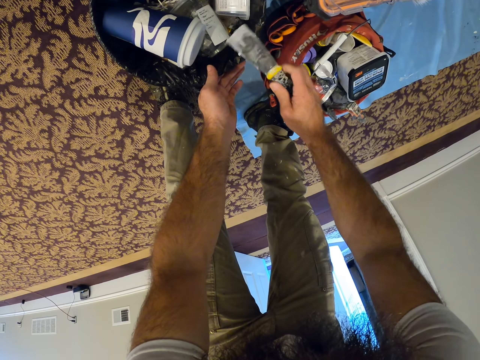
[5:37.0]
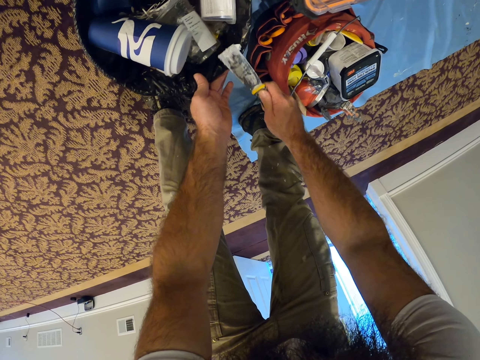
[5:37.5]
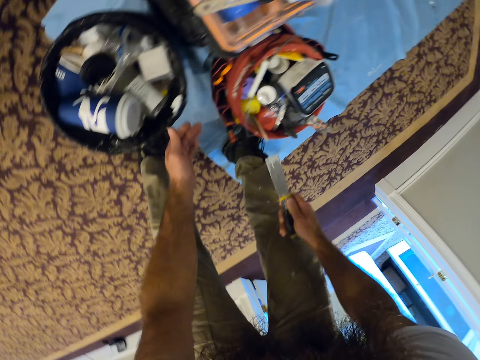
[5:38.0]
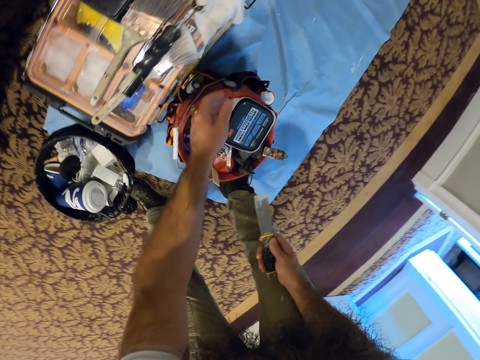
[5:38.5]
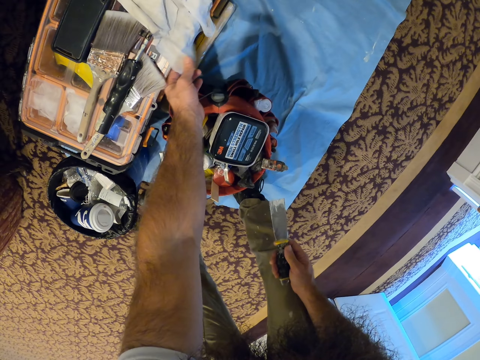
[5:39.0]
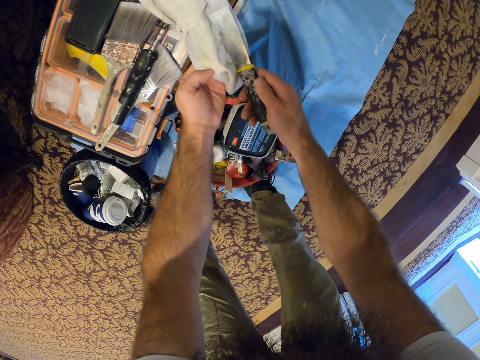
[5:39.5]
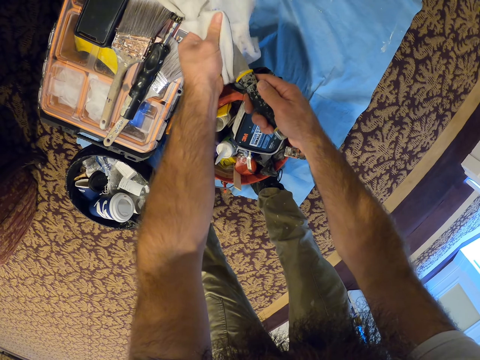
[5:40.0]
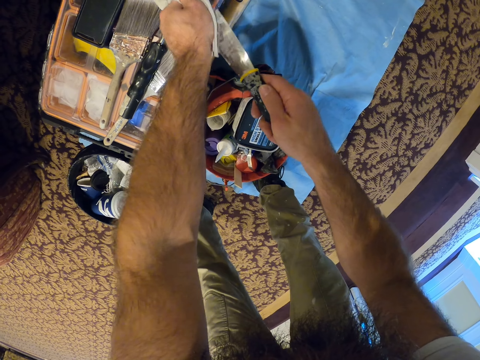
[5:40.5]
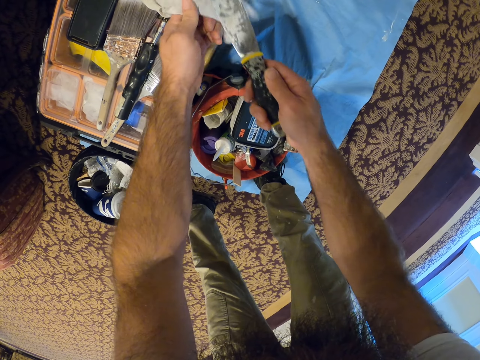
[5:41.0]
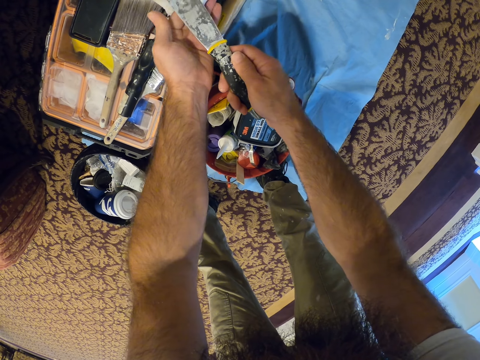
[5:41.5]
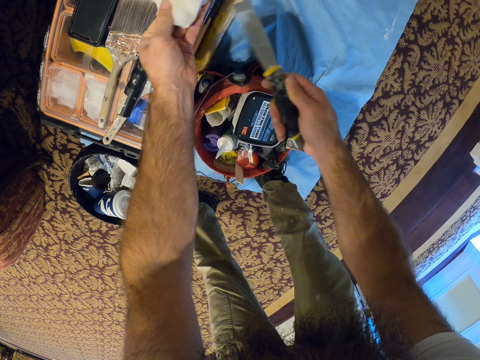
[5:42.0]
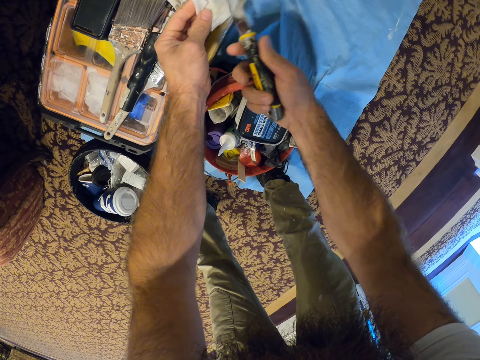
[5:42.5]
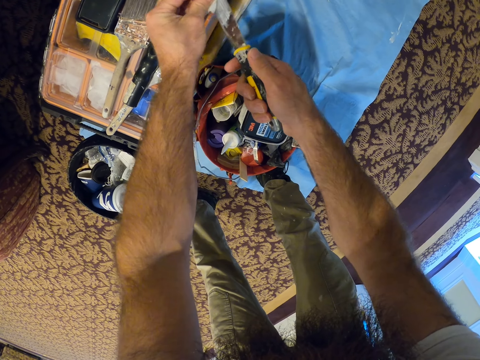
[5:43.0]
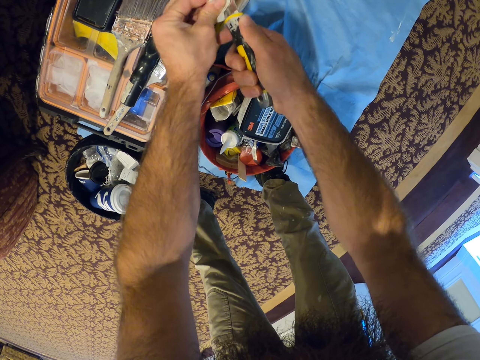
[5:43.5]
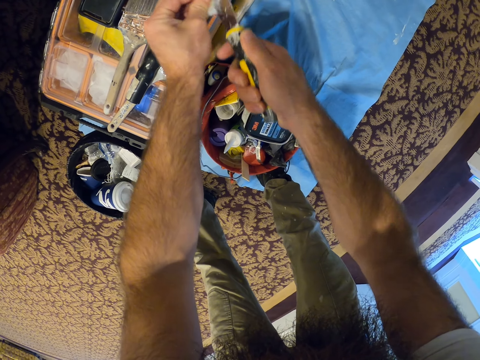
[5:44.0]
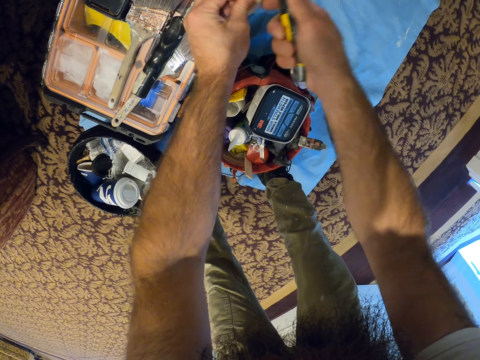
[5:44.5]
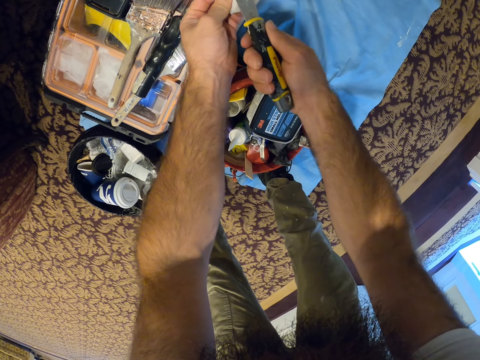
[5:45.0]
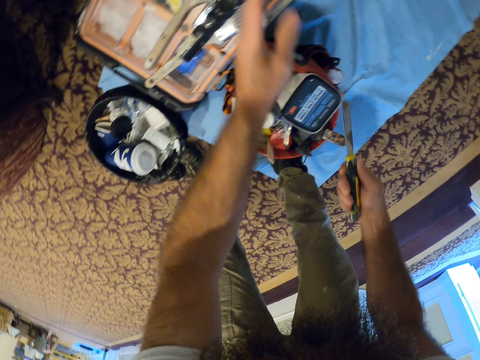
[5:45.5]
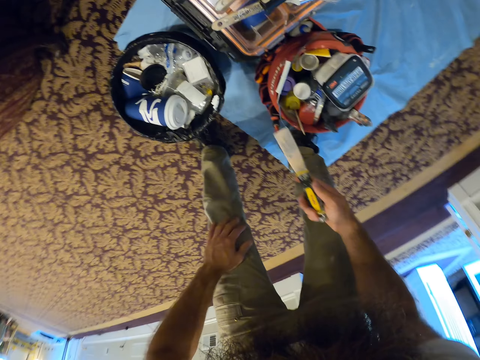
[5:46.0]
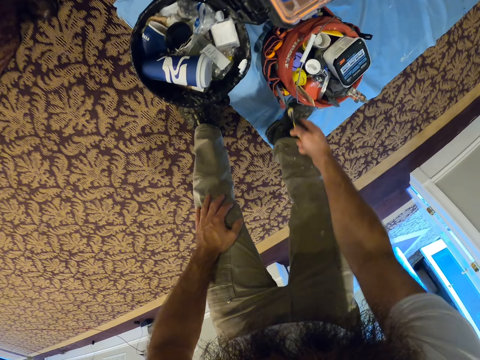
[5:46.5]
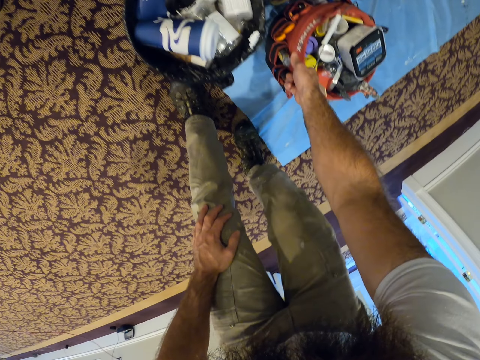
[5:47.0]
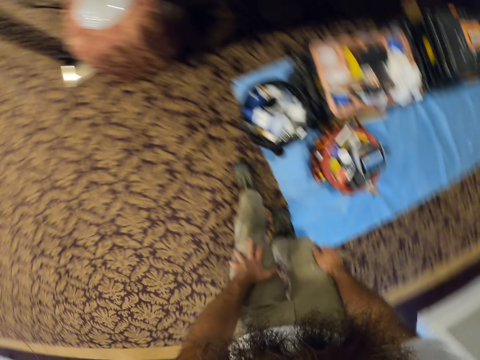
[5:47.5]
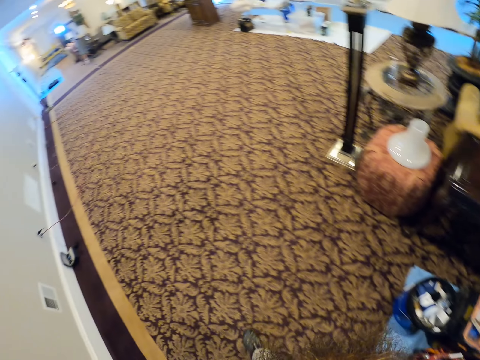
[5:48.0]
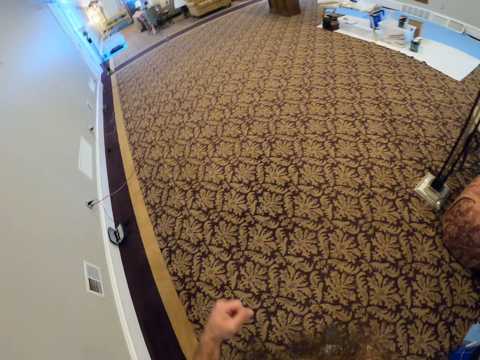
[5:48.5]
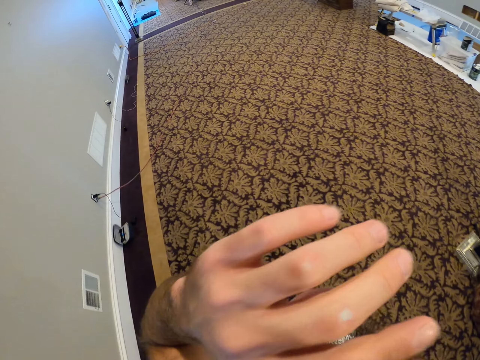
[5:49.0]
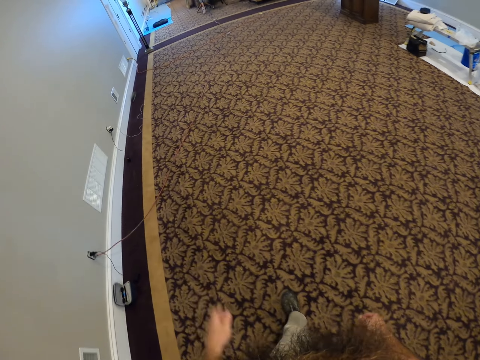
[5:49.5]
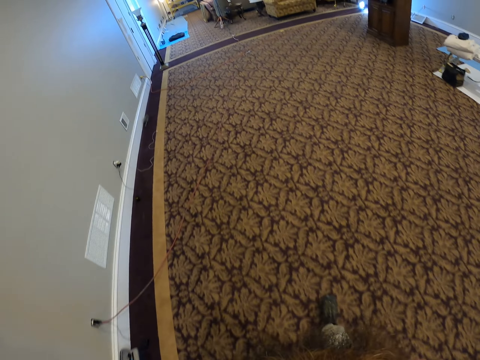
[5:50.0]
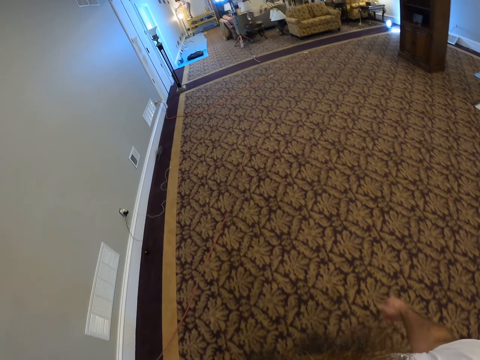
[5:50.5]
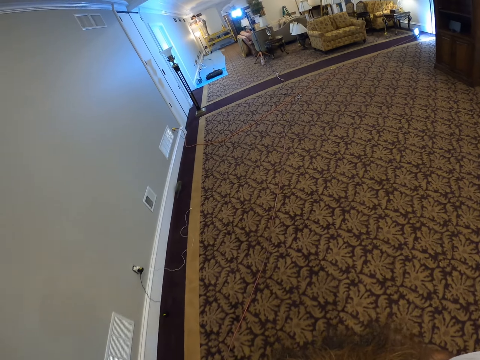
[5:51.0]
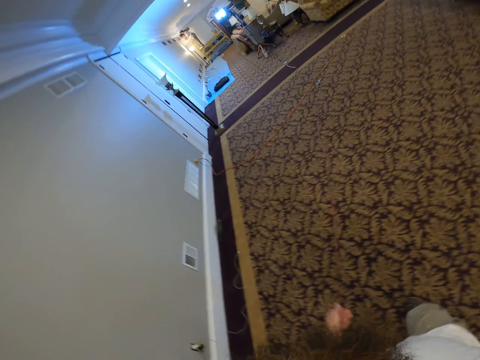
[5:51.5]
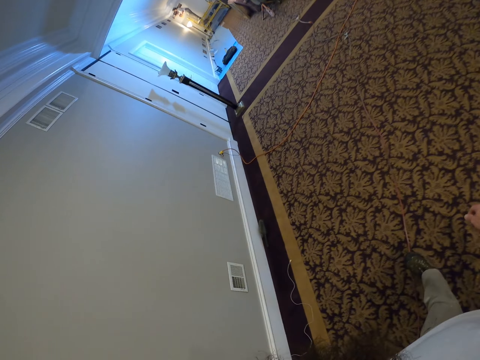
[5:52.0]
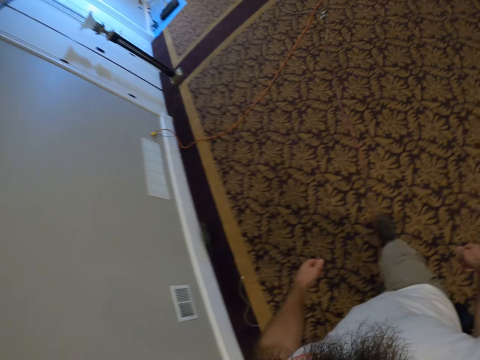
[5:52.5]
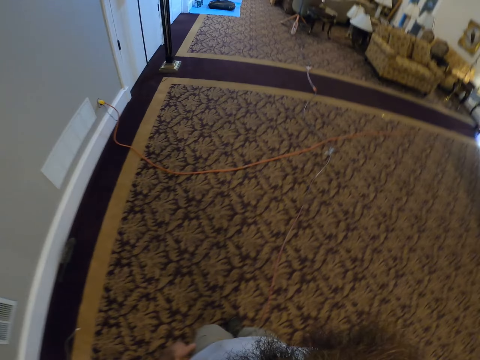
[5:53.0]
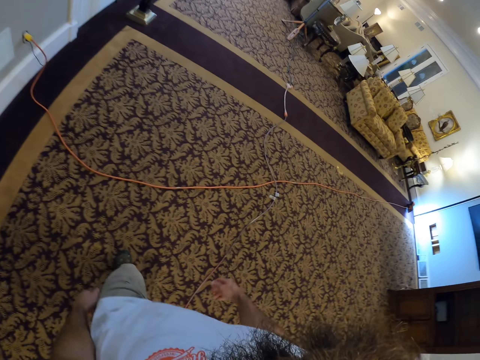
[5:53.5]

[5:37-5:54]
The camera wearer picks up a towel from a workbench with his left hand. He cleans the scraper in his right hand with the towel in his left hand. He drops the towel with his left hand. He drops the scraper by the side of the bucket with his right hand. He walks in a room, touches his face and walks in the room.

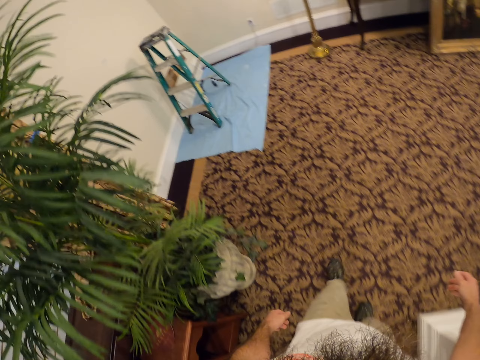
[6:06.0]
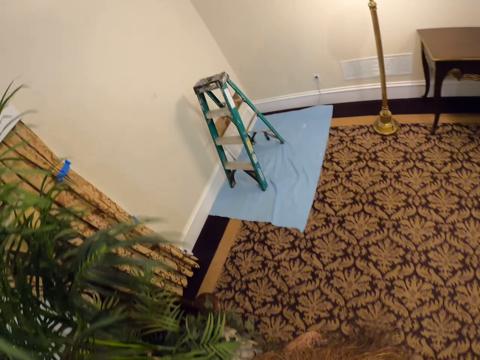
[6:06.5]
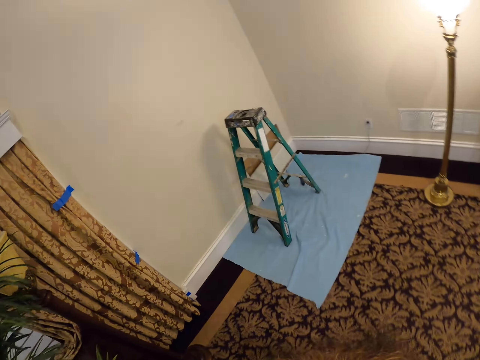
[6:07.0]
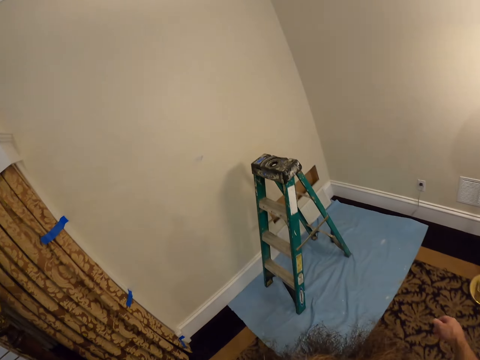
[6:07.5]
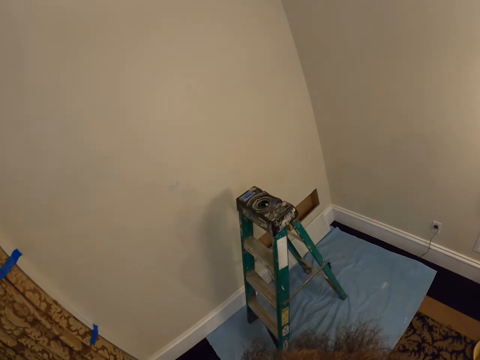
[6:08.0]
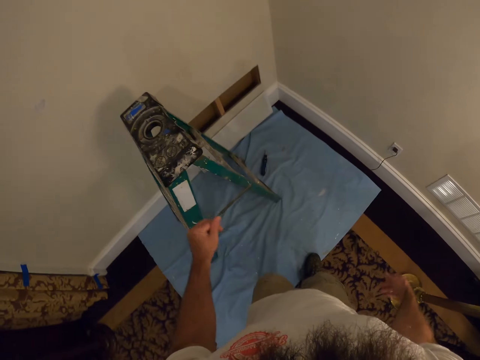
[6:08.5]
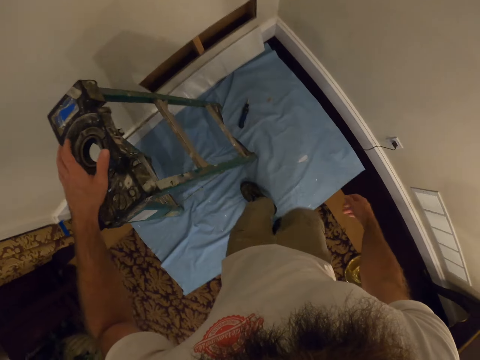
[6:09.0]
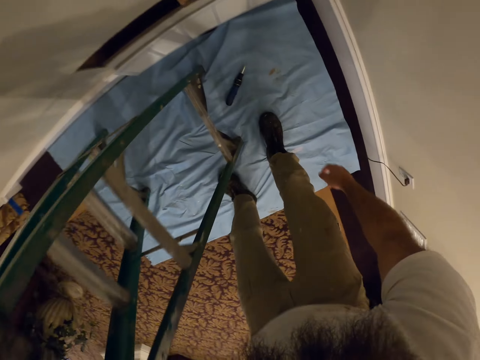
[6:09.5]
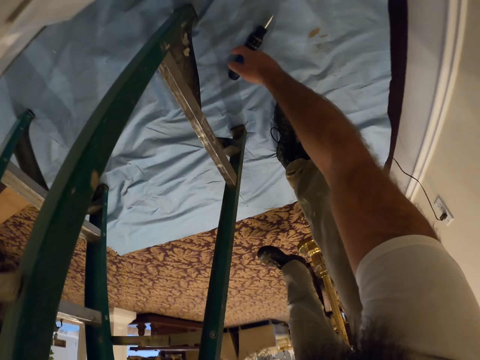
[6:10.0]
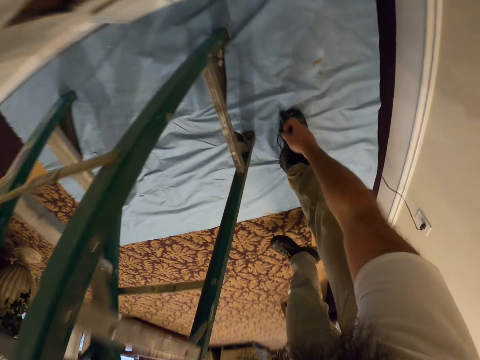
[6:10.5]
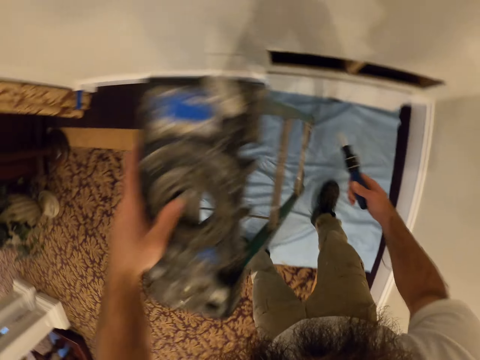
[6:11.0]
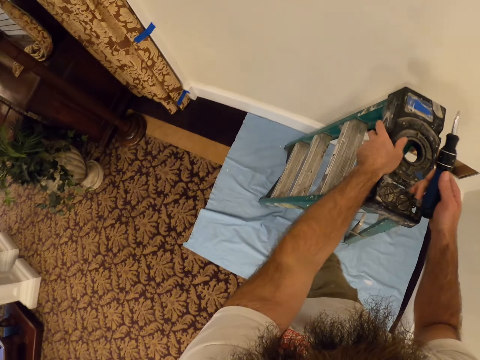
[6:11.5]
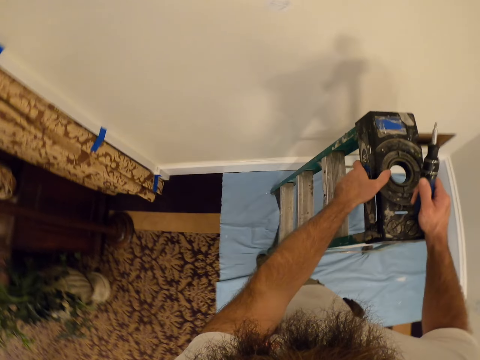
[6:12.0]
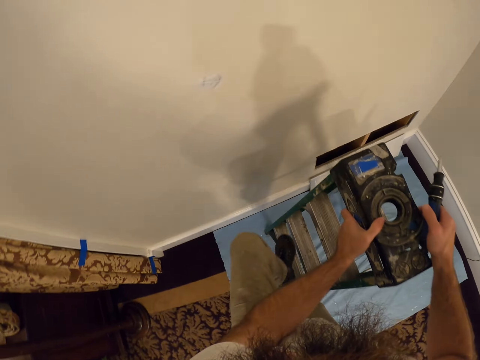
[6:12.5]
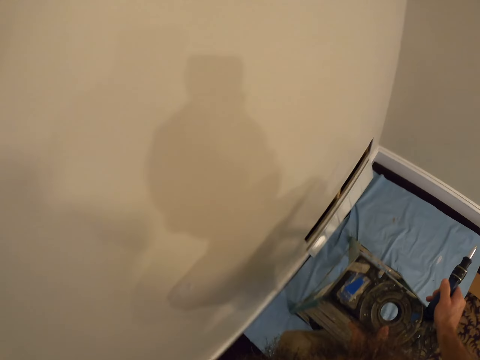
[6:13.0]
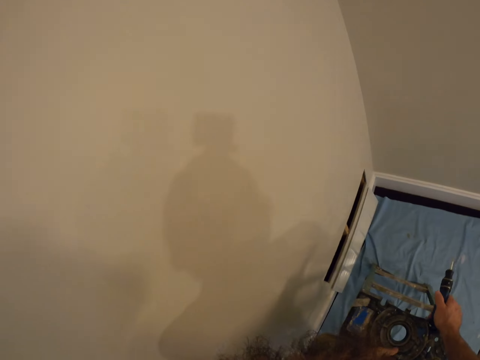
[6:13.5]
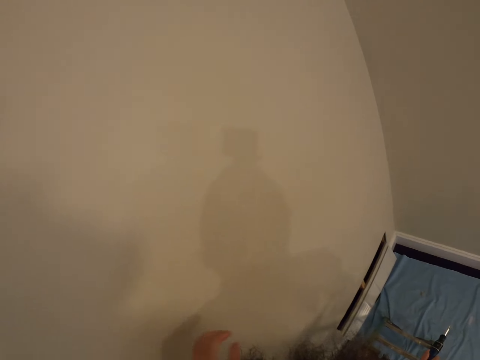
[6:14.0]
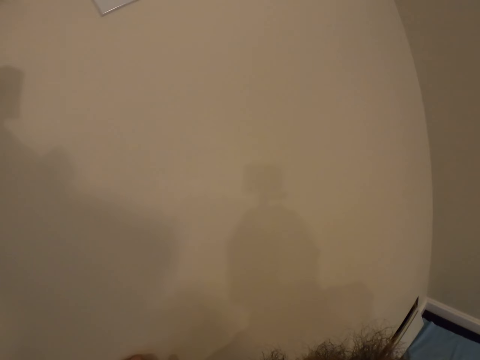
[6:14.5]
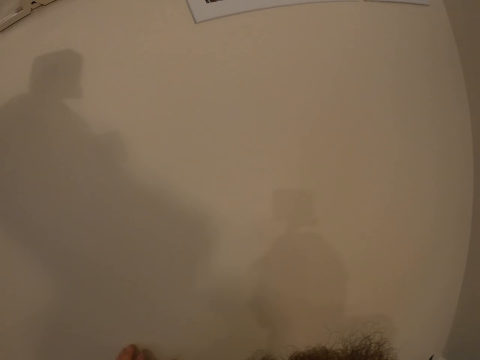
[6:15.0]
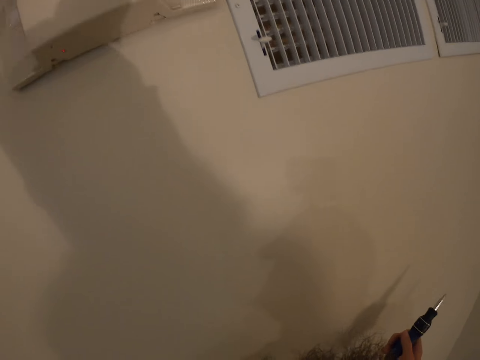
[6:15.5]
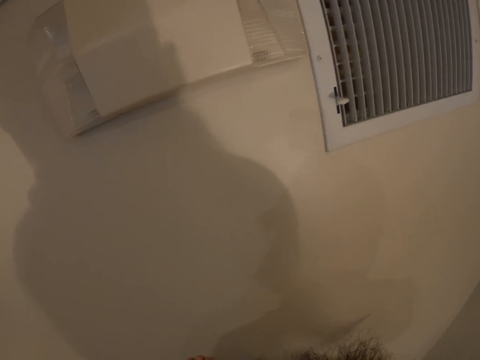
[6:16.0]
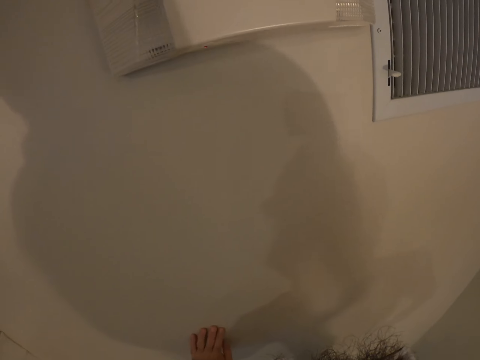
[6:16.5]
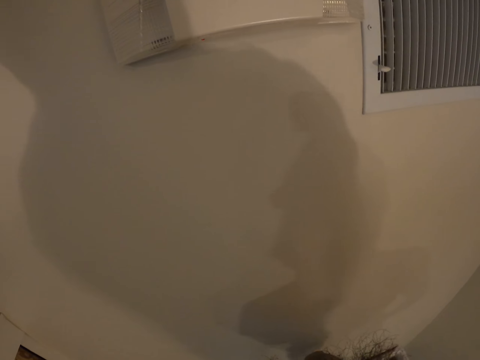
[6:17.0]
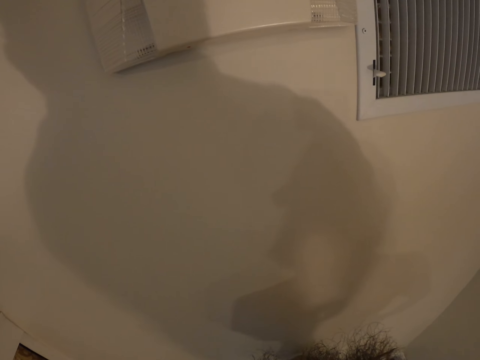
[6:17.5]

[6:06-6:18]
The camera wearer places his left hand on an aluminum ladder. He picks up a screwdriver from the floor with his right hand. He holds the ladder with both hands. He climbs the ladder with both hands and both legs.
